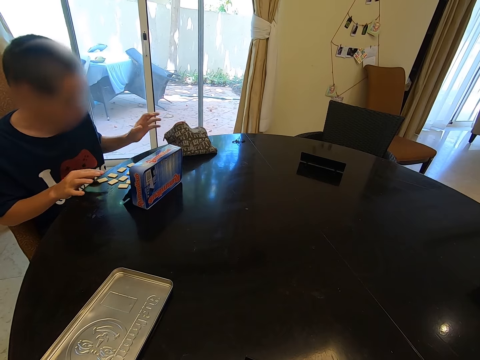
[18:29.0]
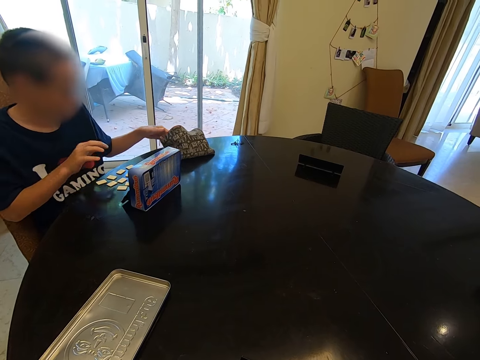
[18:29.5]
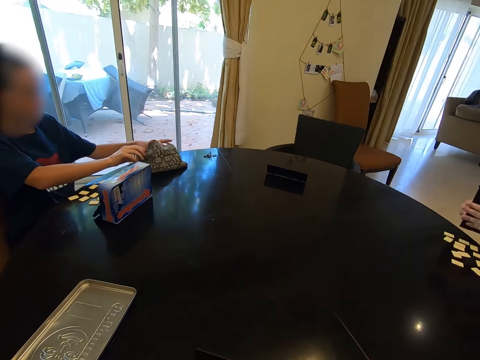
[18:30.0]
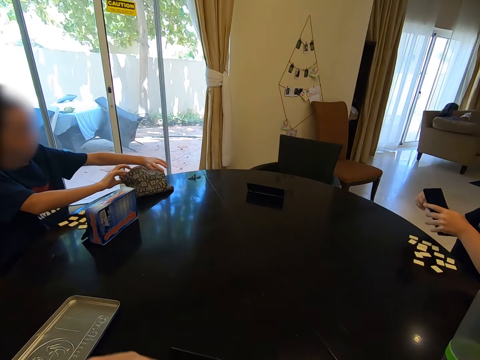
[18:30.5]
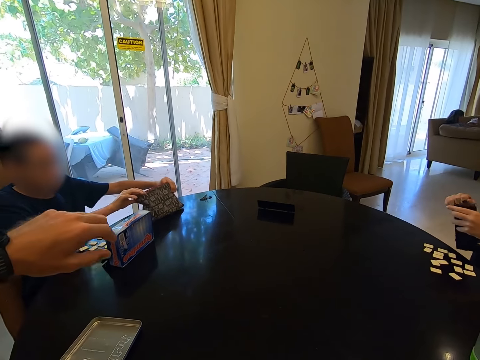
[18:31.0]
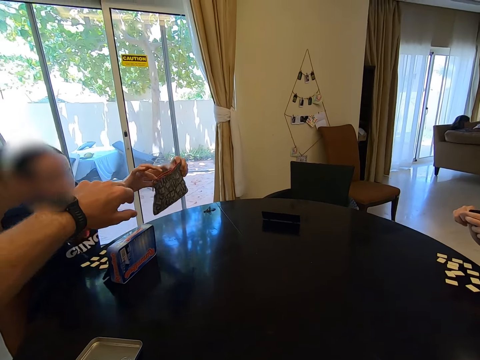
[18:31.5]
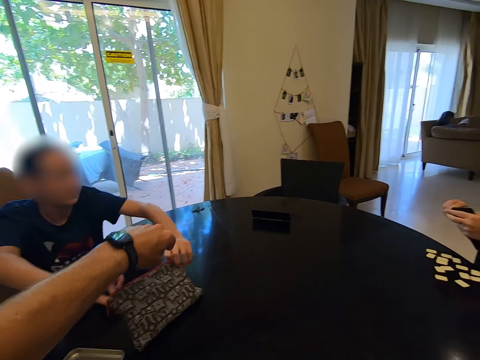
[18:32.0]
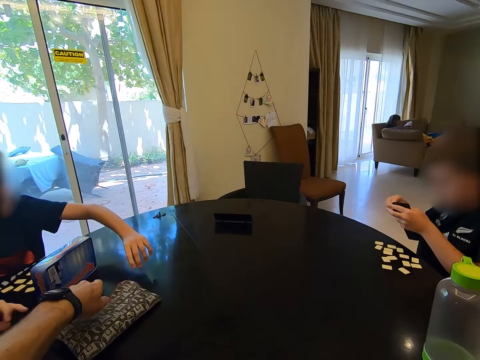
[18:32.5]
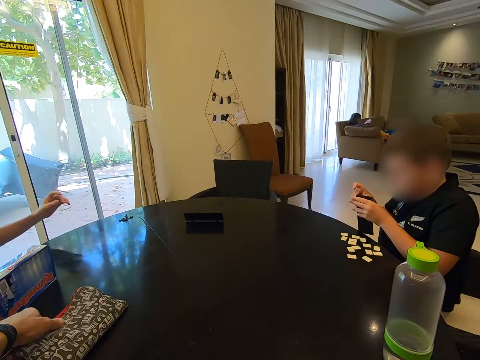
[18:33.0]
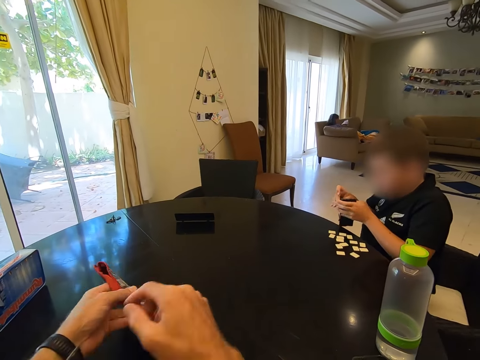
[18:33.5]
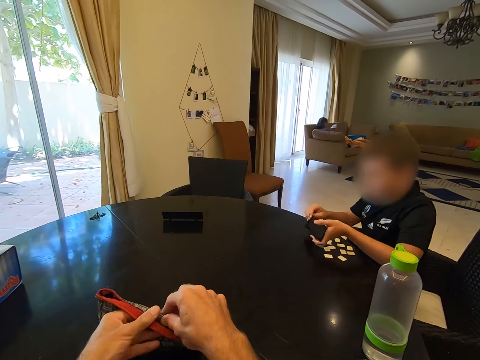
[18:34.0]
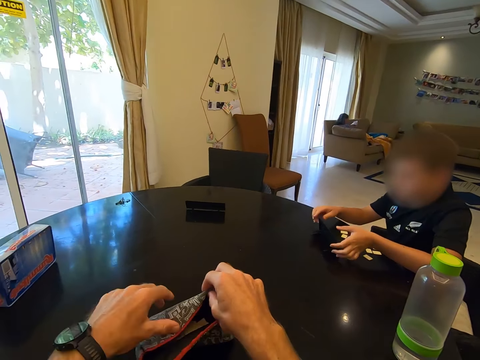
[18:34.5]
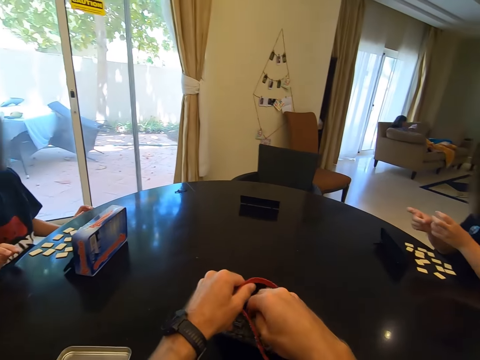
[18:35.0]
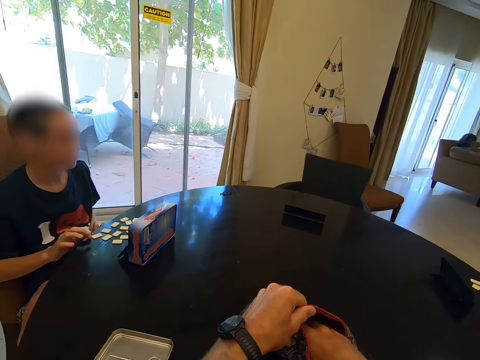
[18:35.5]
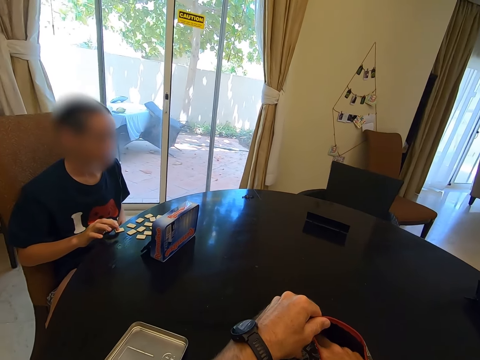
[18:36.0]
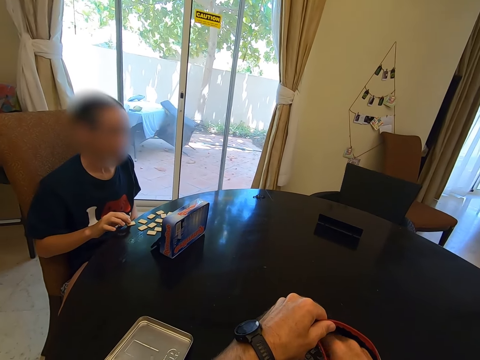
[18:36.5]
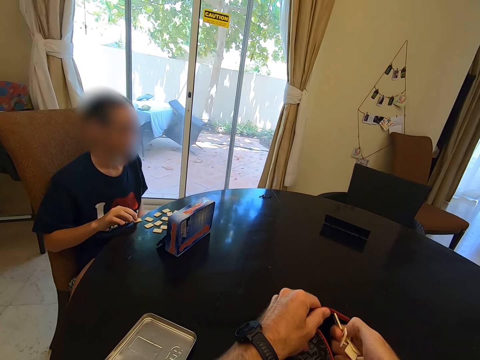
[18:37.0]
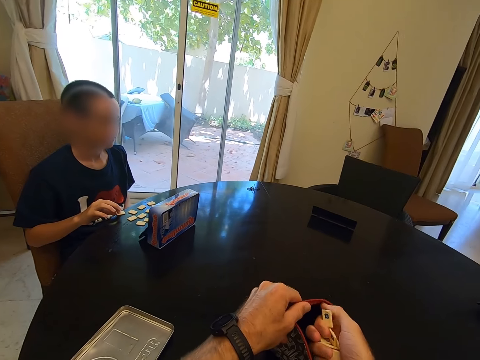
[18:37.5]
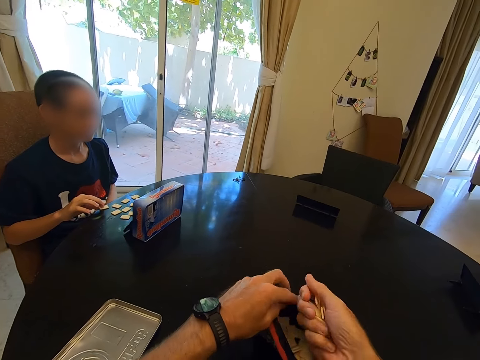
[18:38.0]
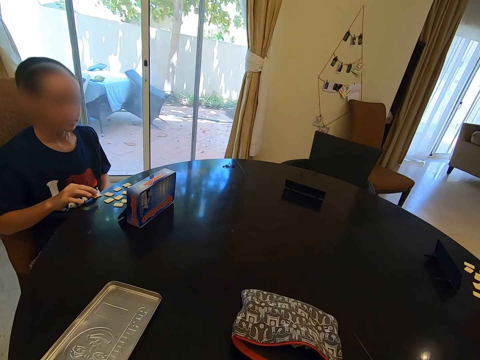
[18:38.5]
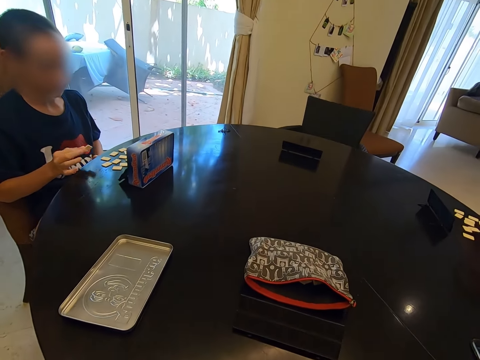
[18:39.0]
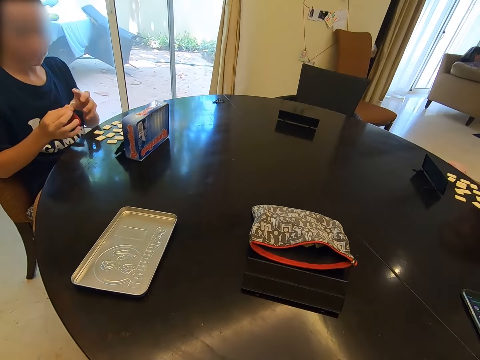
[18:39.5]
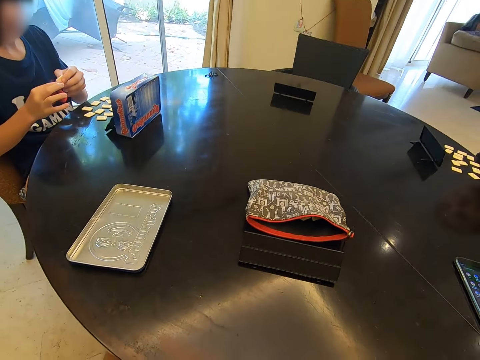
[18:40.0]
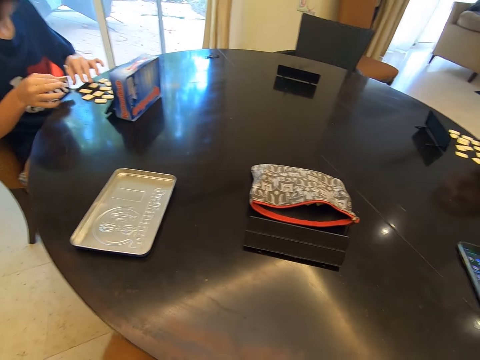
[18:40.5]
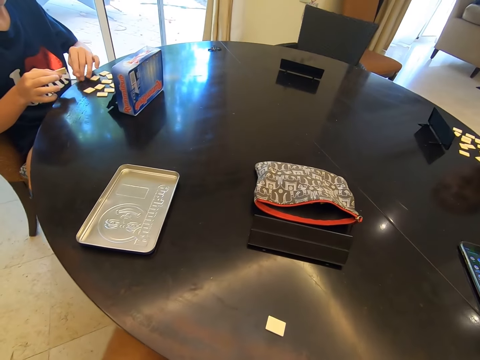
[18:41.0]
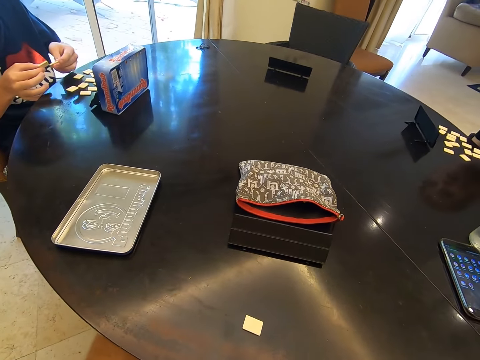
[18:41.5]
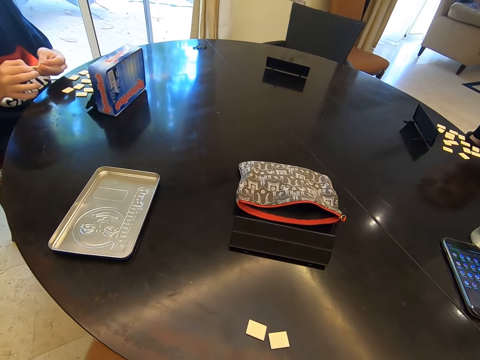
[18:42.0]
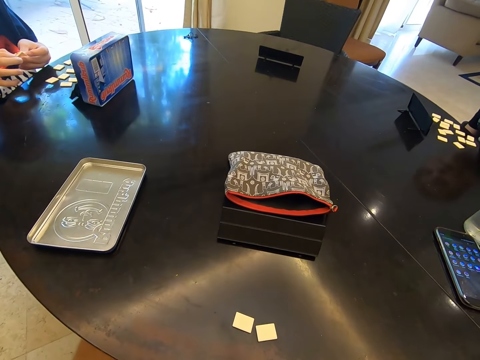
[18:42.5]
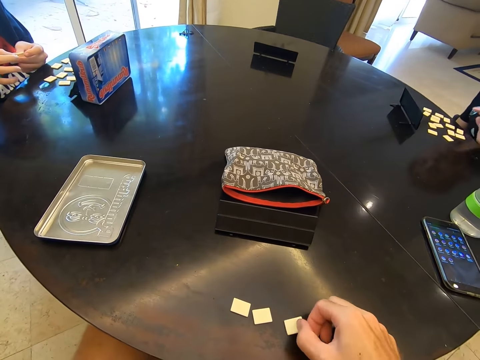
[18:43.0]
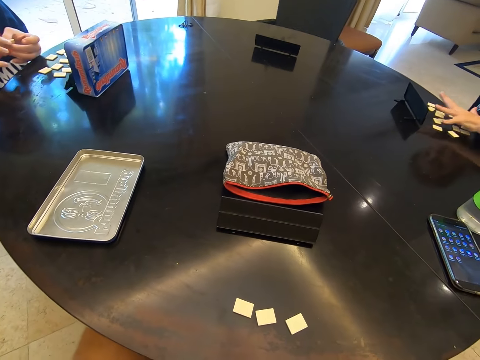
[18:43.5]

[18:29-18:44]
A child places the tiles on the table. Another child fixes the rack. The first child picks a bag of tiles from the table and places the bag of tiles on the table. The camera wearer holds the bag. They pick the bag of tiles from the table. The other child places the rack on the table. The camera wearer removes tiles from the bag. They pick the game chips. The first child picks a tile from the table, looks at the tile, and picks a tile from the table. The camera wearer places the tiles on the table and talks in the room. The first child looks at the tile.

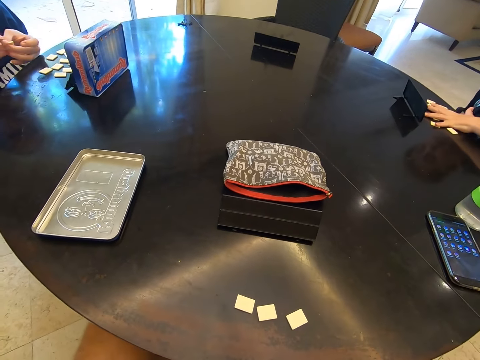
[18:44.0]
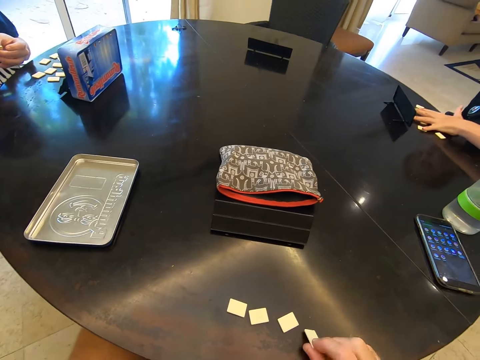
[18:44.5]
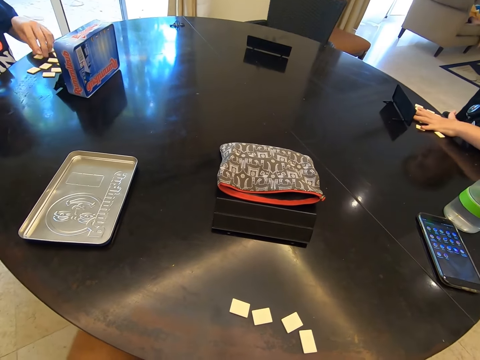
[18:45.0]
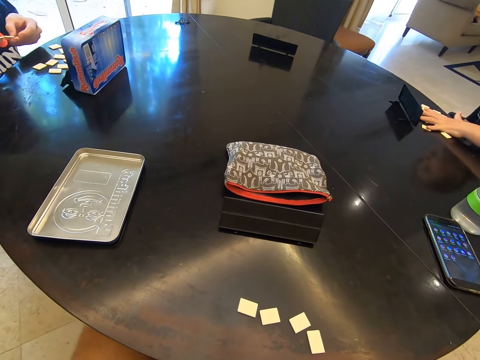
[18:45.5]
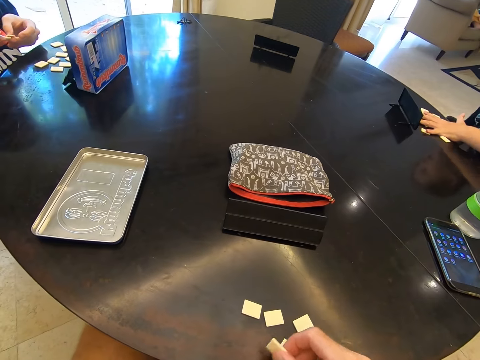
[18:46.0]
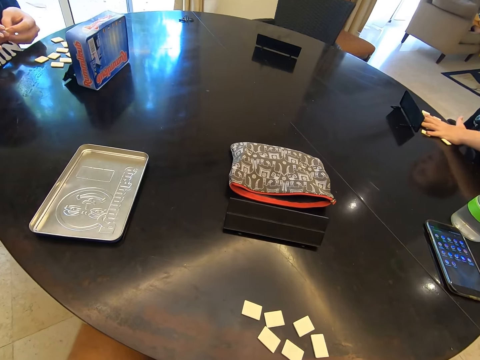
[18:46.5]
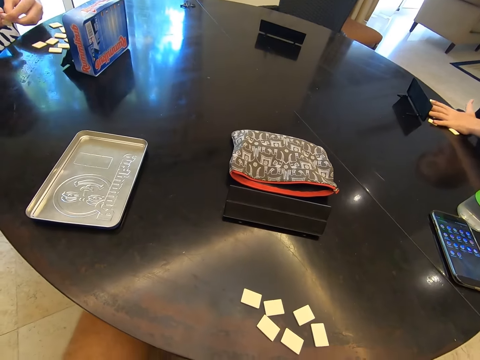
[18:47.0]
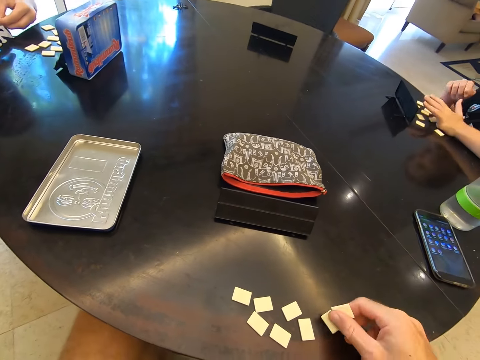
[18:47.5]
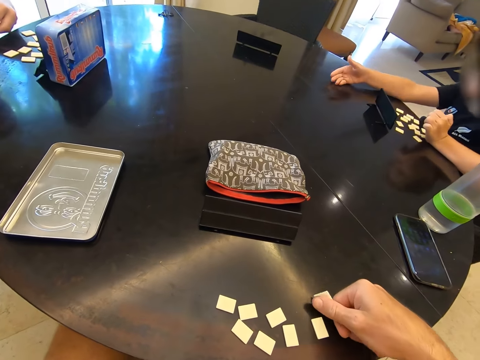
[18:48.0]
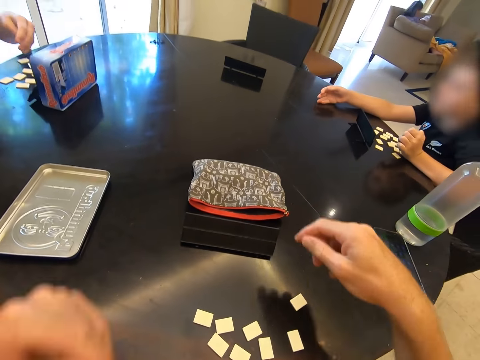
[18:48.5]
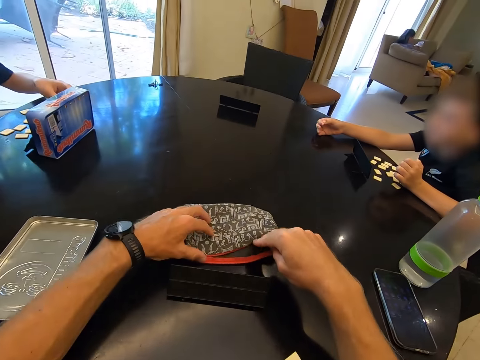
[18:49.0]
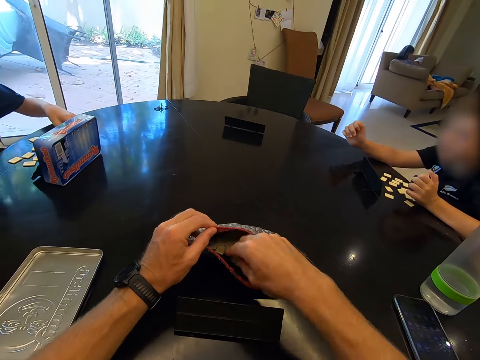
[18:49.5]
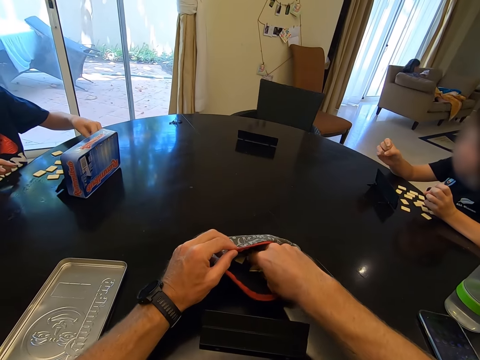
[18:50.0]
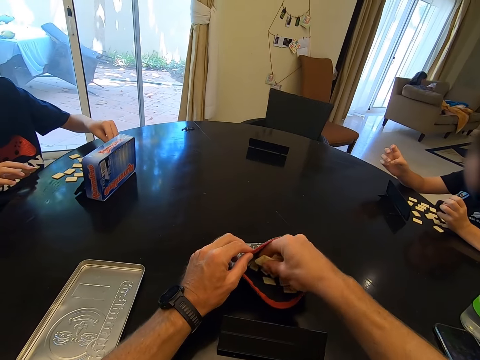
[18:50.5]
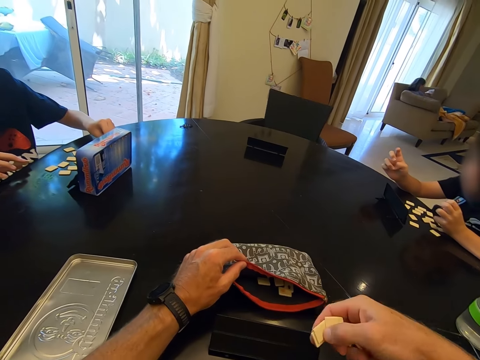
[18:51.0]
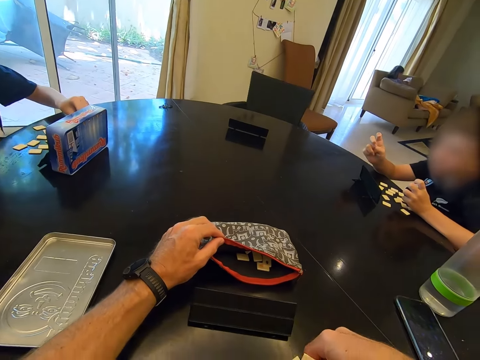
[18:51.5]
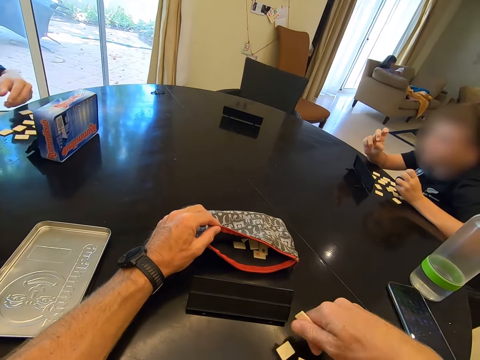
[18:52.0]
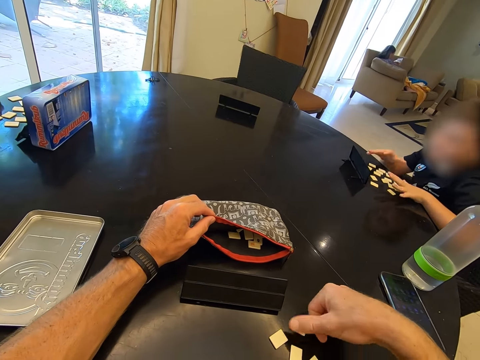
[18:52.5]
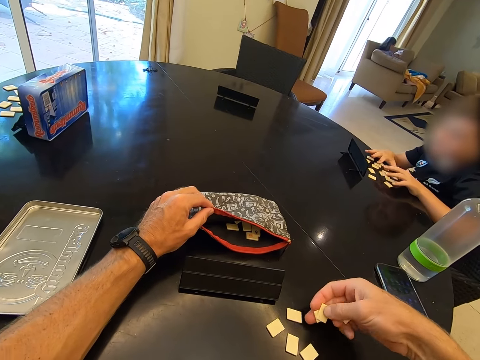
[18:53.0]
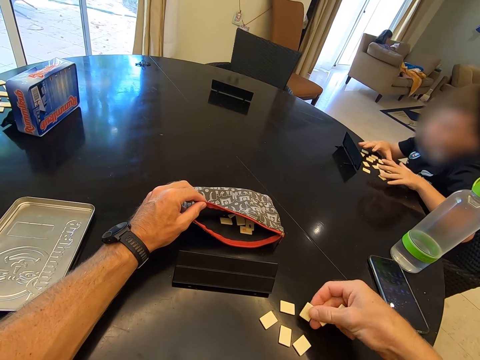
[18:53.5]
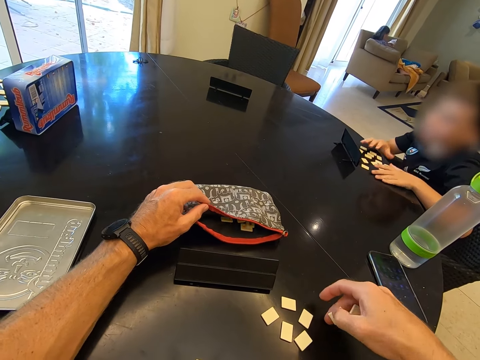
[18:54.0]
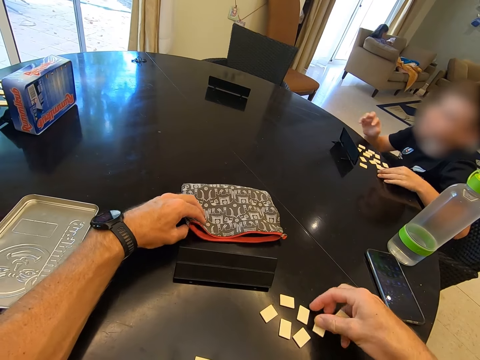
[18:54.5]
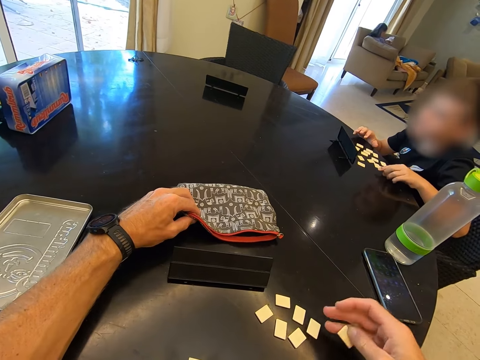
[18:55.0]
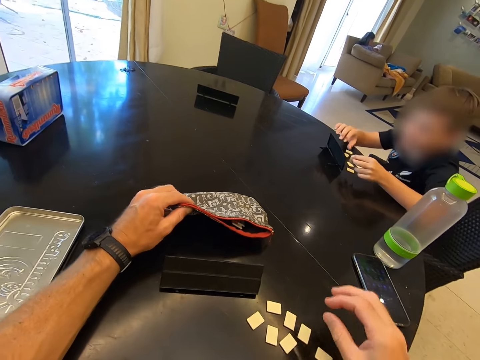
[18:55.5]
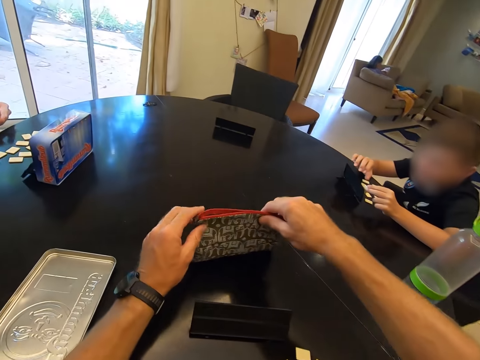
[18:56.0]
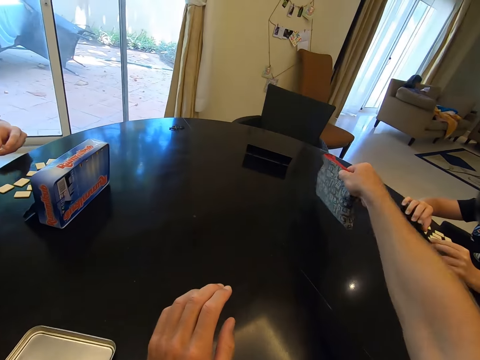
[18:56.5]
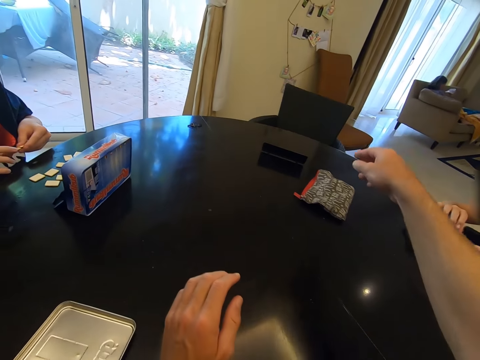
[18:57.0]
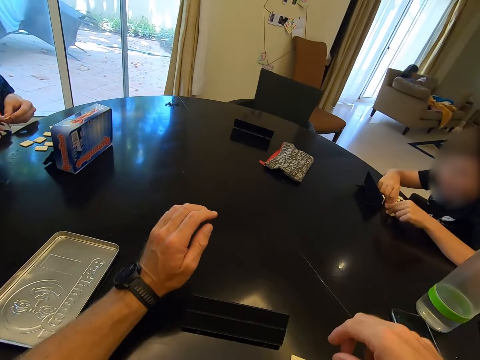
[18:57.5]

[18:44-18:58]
A child picks a tile from the table, looks at the tile, and arranges the tile on a rack. The camera wearer holds the bag, removes tiles from the bag, picks the game chips, and places the tiles on the table. They move the bag of tiles aside on the table.
